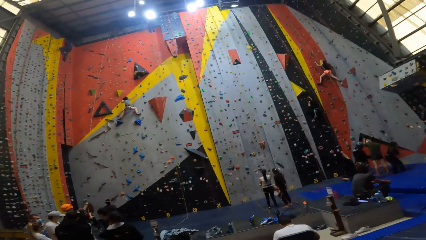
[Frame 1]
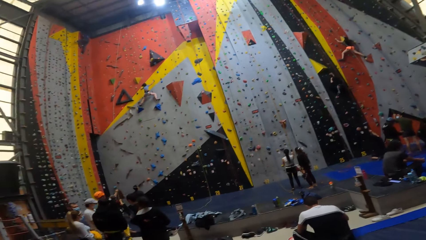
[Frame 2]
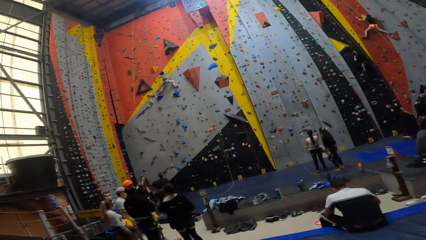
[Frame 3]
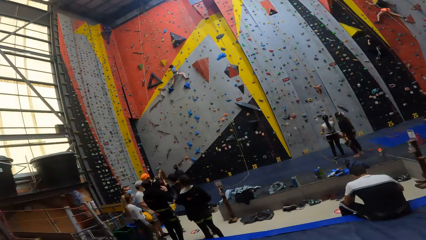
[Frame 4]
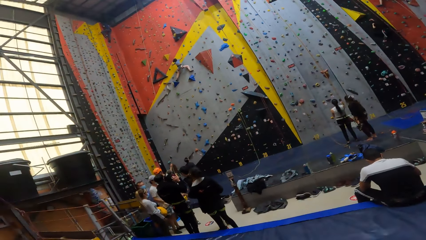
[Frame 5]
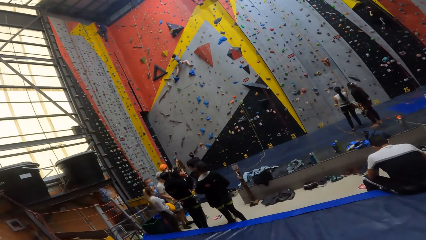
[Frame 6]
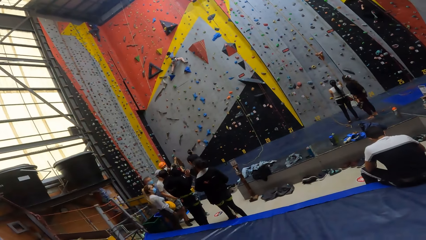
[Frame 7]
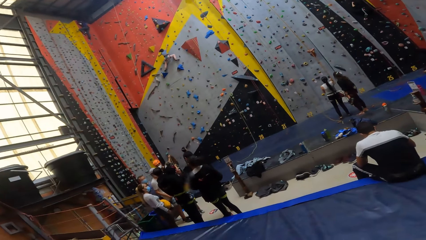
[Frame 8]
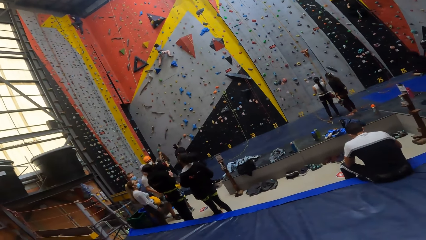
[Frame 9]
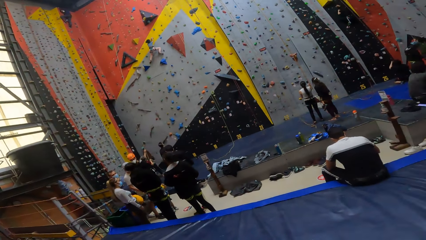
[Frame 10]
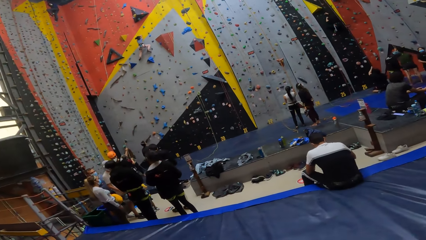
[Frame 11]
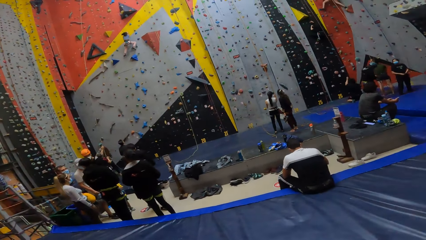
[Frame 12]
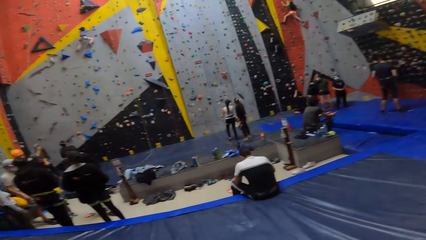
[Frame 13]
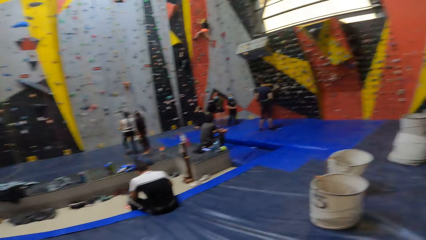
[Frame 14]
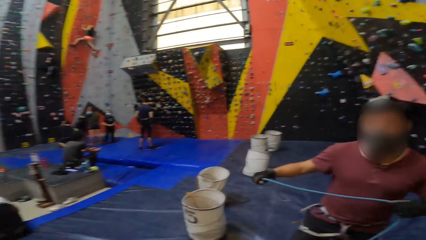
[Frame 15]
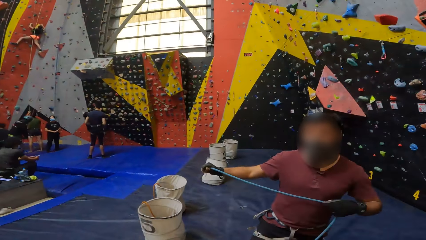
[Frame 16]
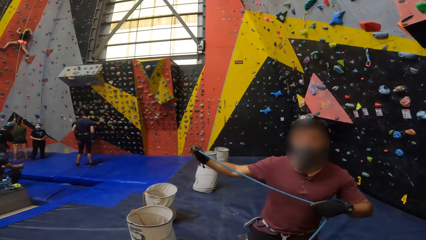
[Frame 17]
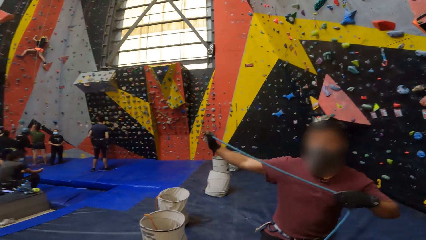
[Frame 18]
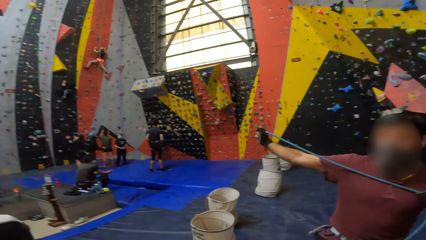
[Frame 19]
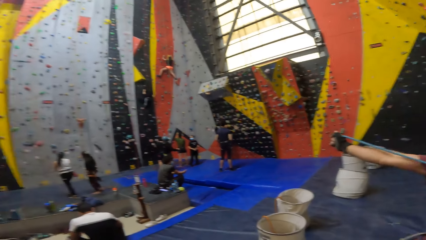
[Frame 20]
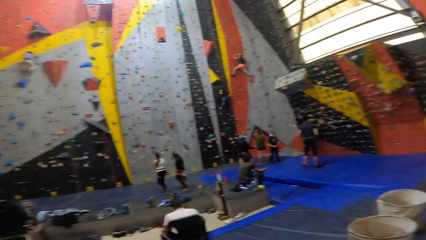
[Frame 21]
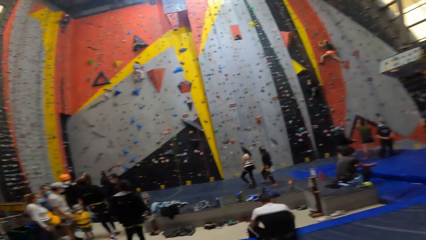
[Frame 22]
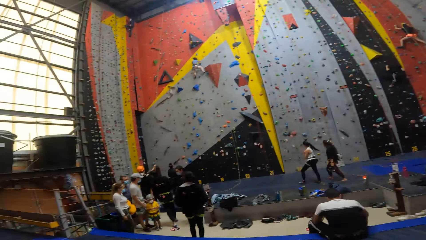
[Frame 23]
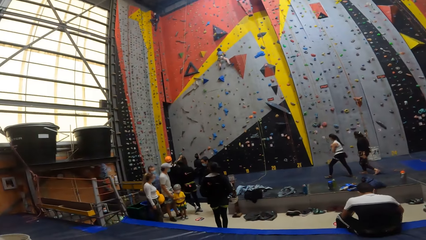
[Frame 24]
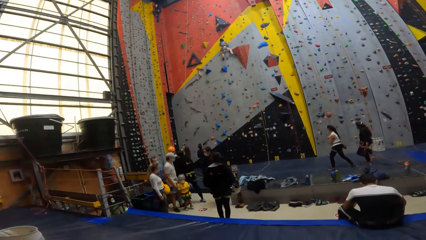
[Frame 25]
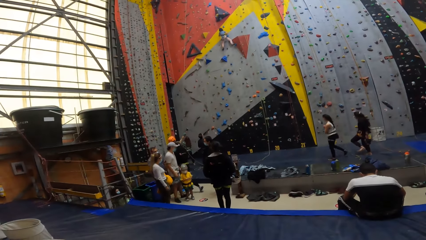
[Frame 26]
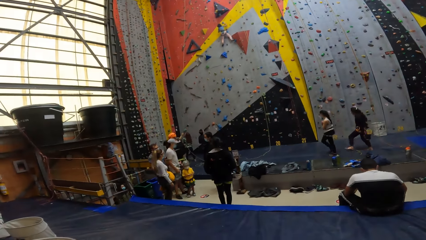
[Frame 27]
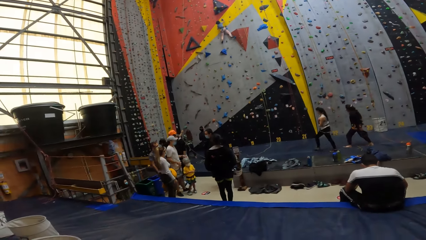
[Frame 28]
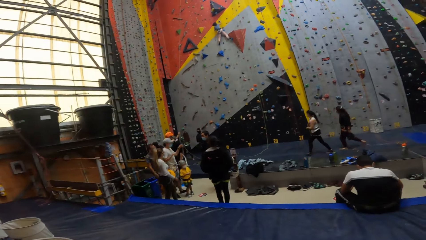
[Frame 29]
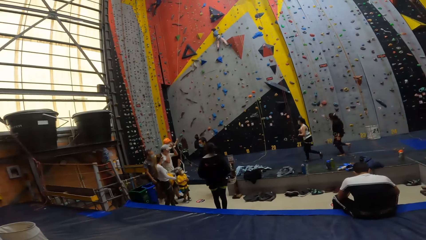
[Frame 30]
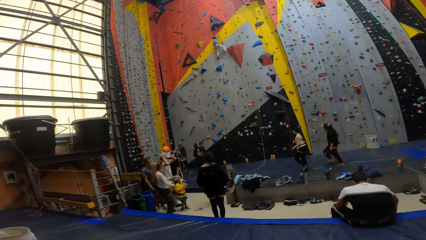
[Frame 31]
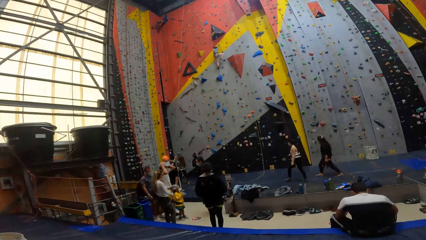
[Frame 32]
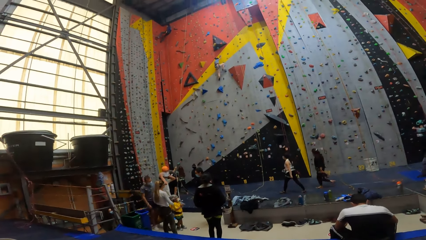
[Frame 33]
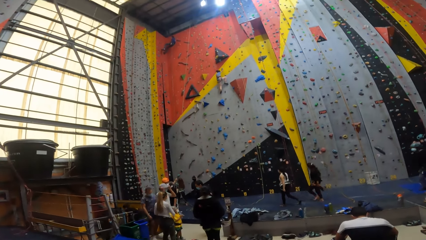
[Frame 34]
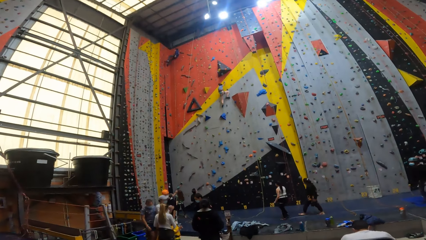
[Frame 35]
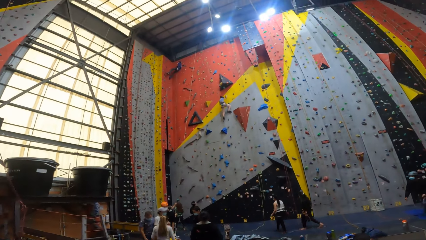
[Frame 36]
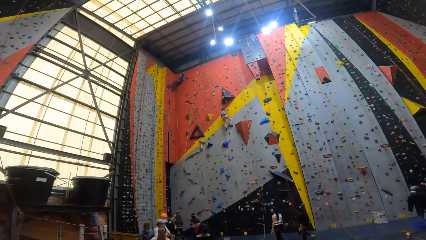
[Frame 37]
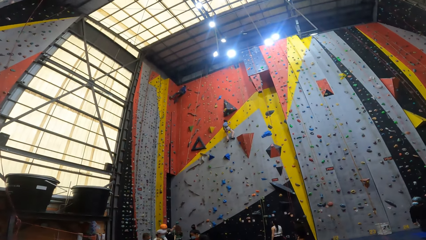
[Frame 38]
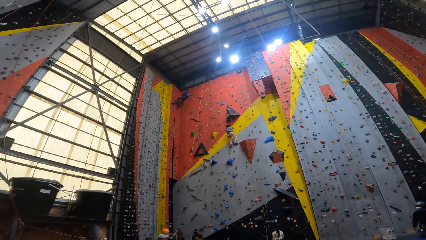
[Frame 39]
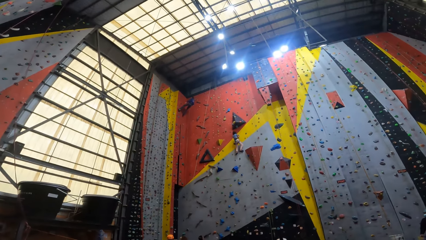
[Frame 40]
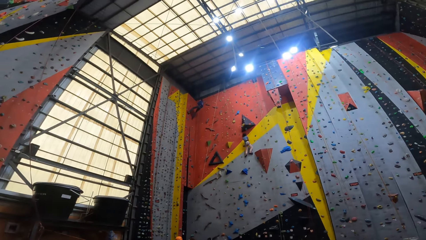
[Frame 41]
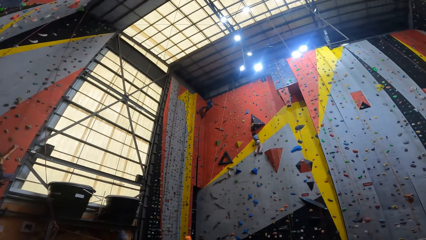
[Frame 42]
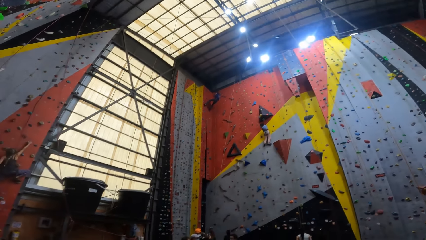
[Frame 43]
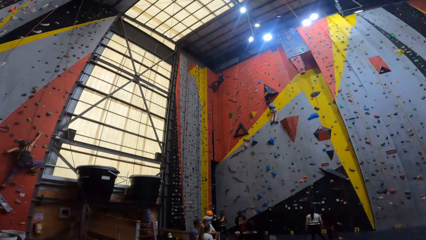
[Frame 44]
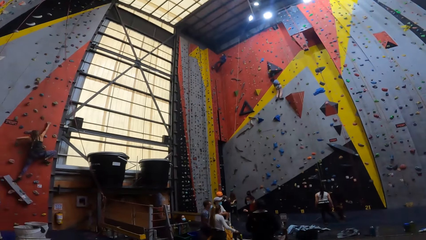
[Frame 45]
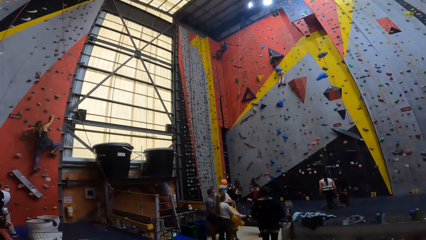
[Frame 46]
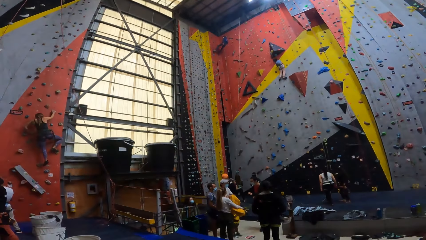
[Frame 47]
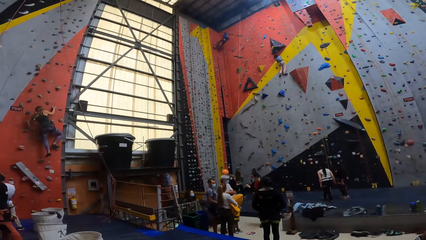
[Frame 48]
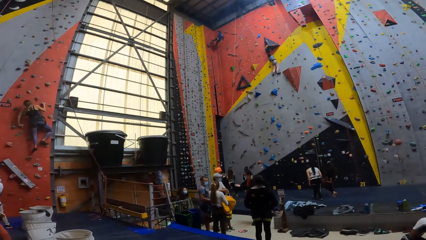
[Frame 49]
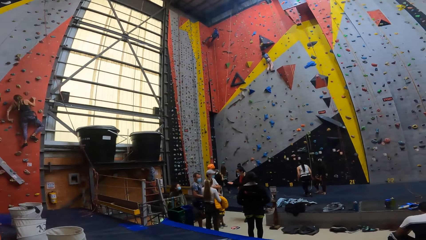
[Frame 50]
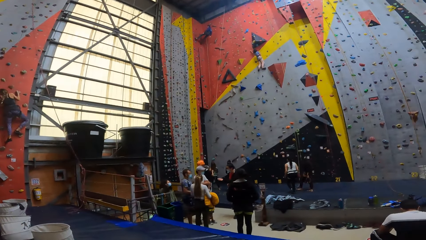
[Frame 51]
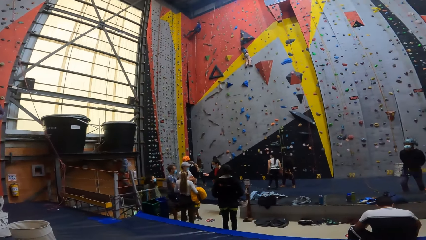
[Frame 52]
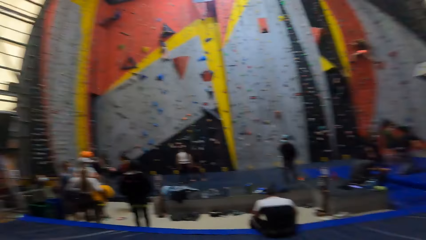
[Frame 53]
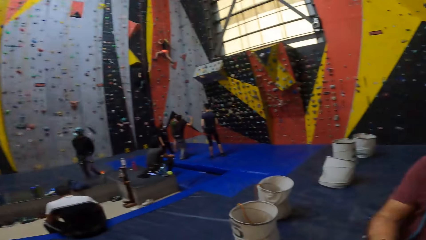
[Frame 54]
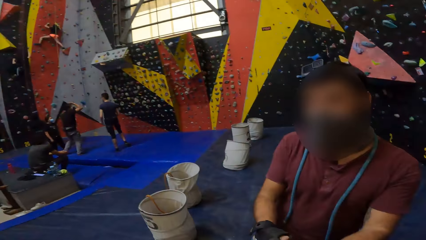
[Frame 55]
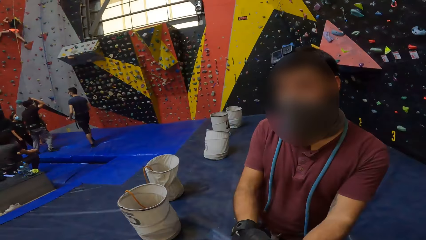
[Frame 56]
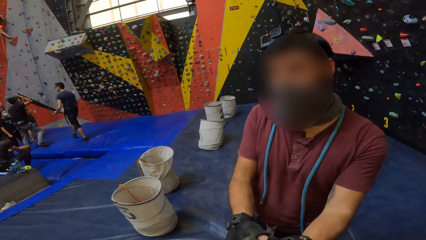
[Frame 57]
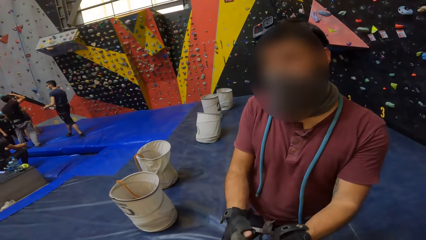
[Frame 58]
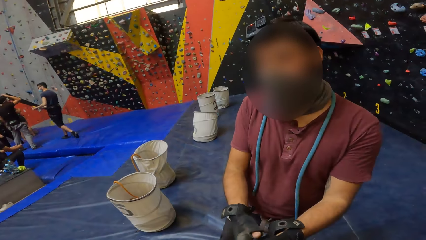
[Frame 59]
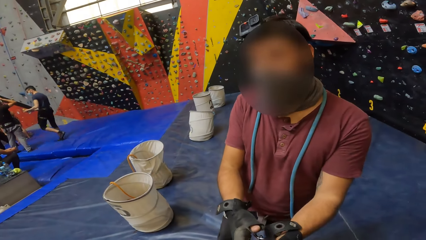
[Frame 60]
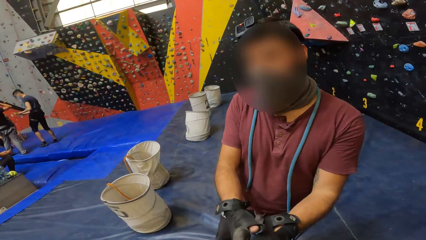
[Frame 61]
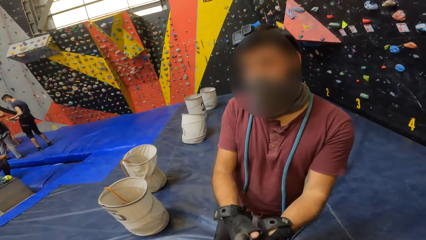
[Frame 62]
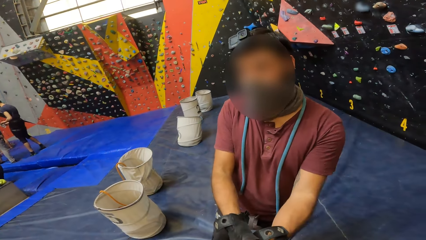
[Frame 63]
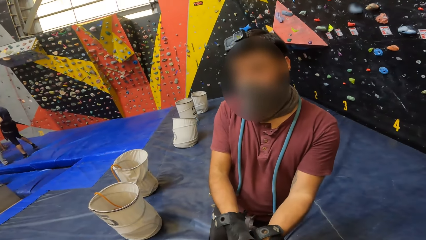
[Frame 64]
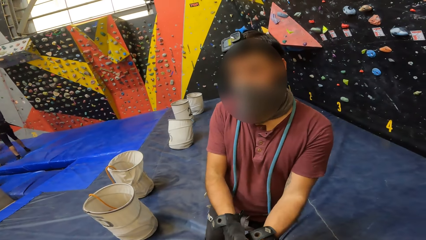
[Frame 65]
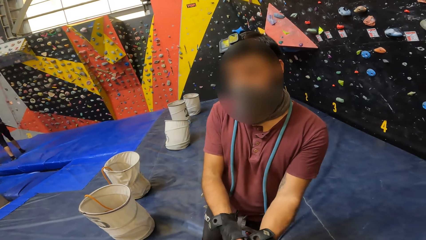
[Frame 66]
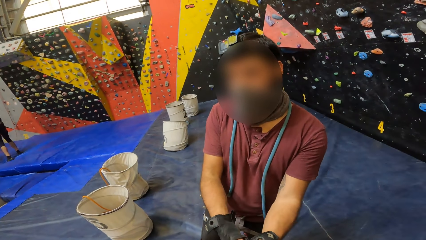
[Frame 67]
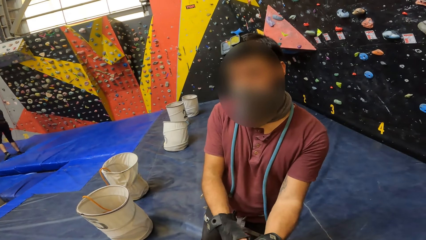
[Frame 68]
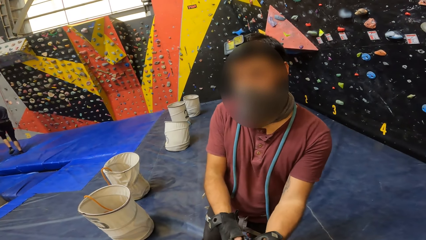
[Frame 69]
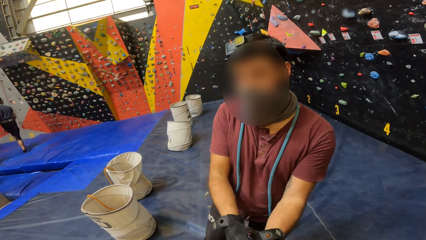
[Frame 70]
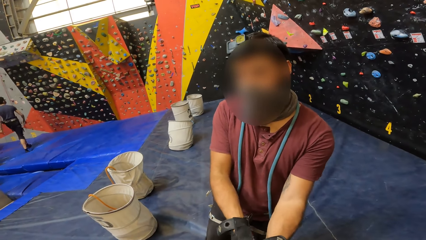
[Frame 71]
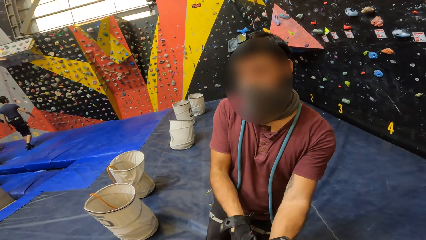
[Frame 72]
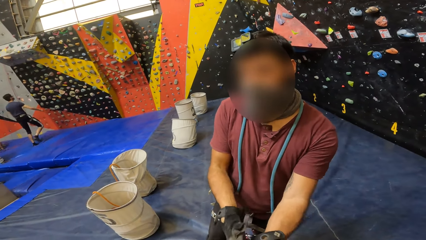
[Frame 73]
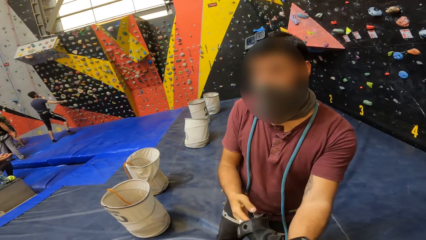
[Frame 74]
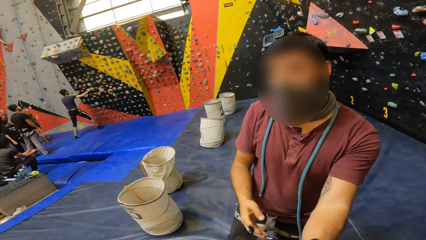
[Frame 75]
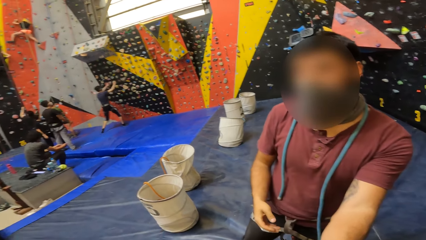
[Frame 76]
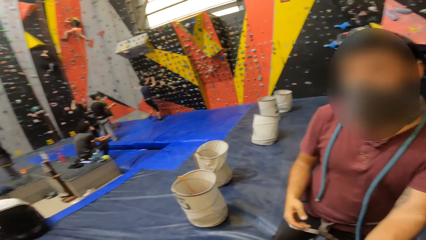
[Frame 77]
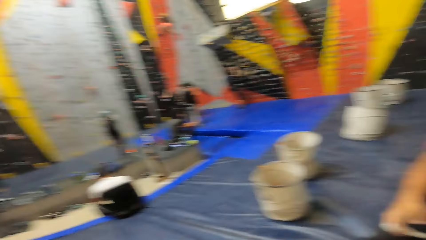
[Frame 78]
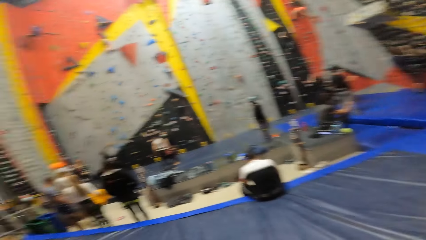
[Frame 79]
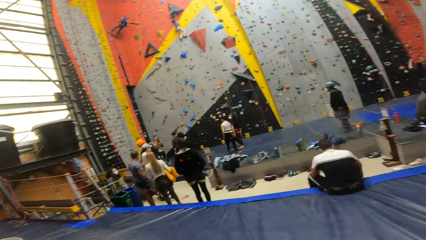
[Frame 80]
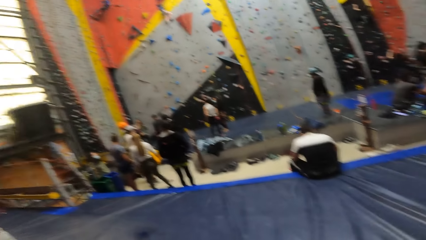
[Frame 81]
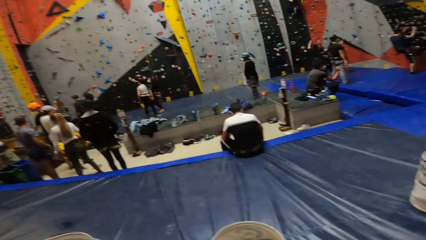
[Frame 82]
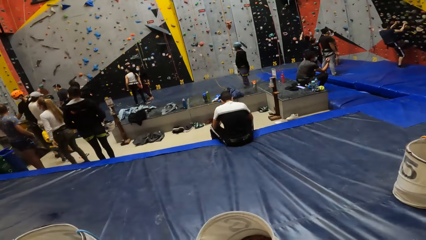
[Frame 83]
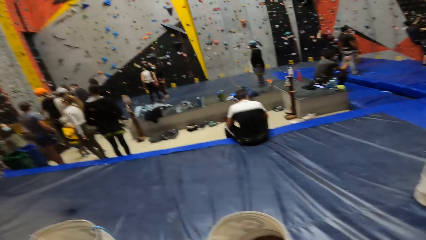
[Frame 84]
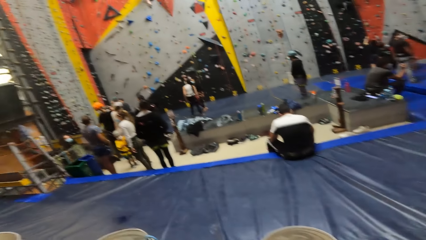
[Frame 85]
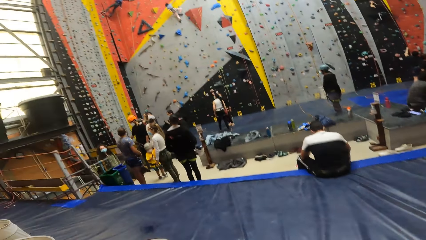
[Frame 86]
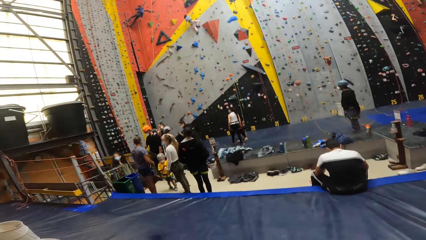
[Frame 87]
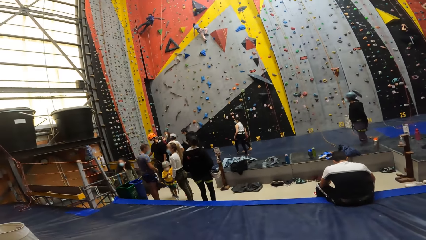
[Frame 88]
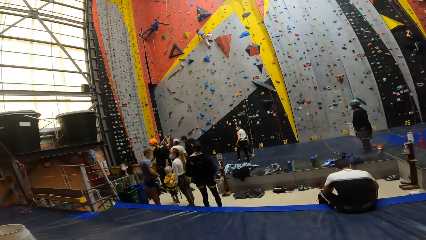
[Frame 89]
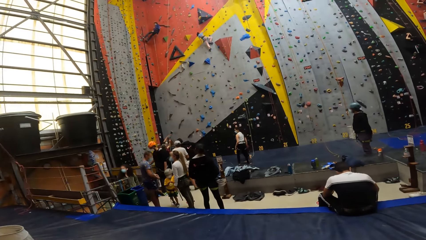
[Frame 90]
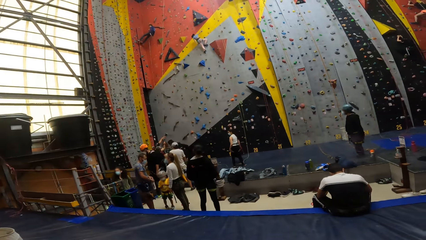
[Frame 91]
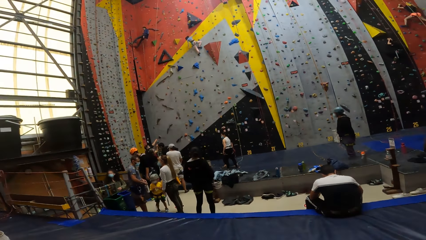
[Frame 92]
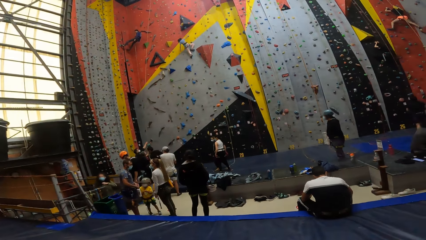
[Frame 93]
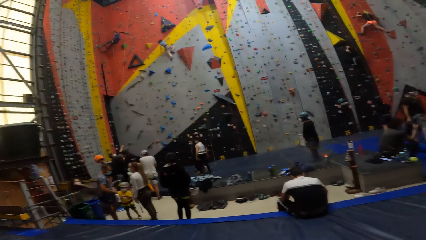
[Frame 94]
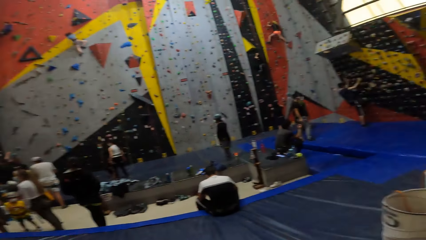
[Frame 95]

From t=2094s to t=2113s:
A man stretches the rope. The camera wearer looks at the man. They look around. The man removes gloves from his hand. The camera wearer looks around.
